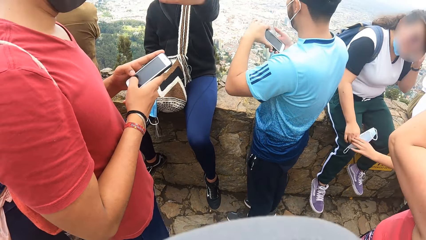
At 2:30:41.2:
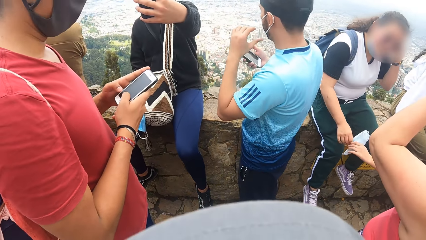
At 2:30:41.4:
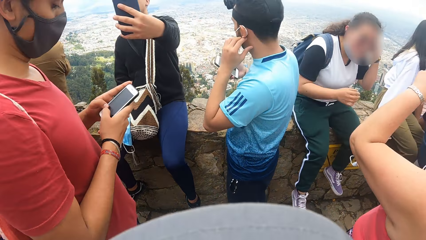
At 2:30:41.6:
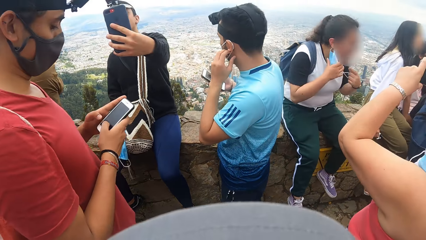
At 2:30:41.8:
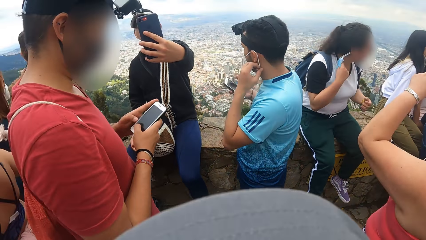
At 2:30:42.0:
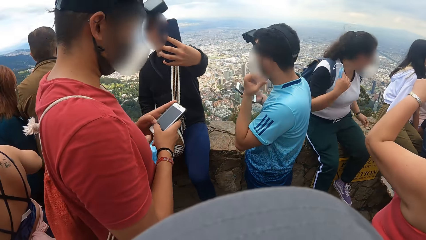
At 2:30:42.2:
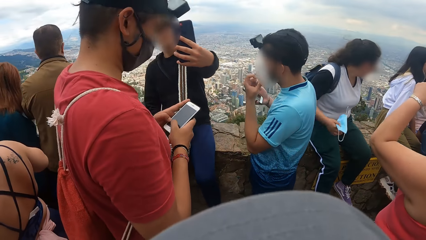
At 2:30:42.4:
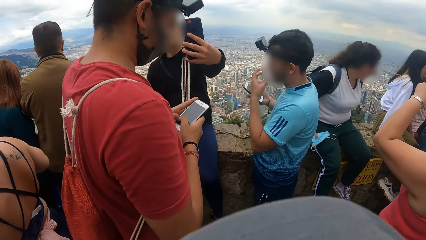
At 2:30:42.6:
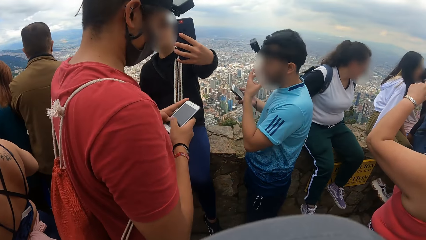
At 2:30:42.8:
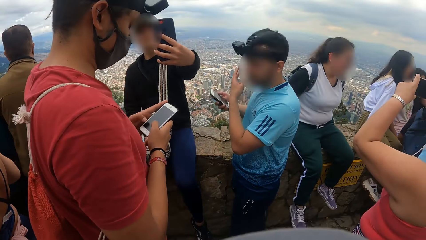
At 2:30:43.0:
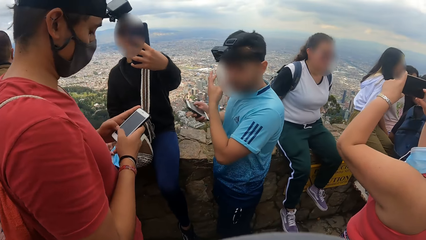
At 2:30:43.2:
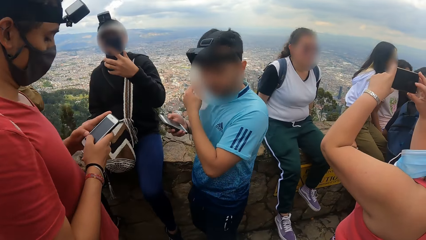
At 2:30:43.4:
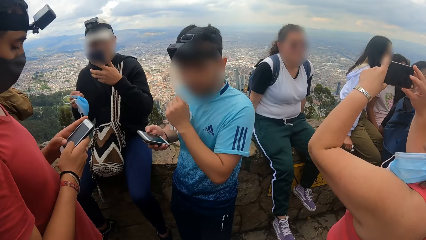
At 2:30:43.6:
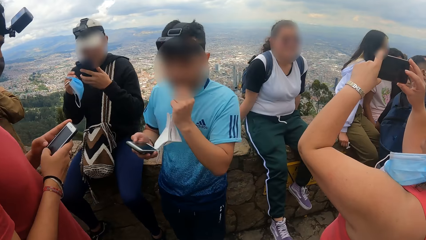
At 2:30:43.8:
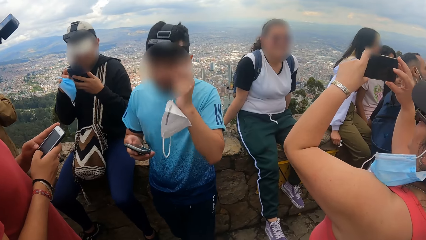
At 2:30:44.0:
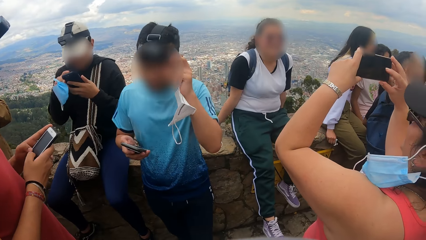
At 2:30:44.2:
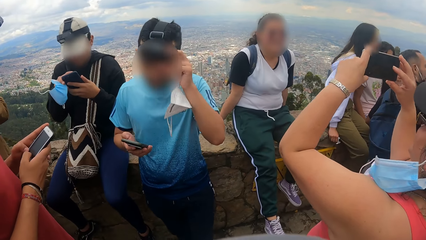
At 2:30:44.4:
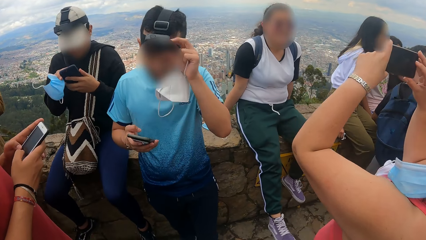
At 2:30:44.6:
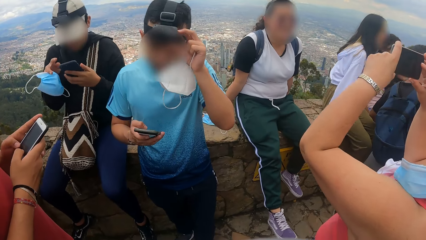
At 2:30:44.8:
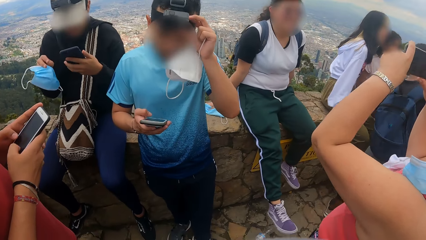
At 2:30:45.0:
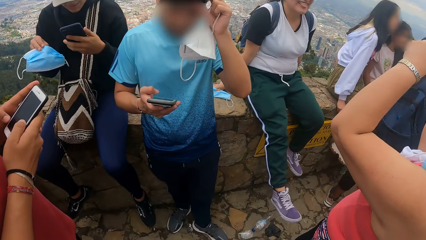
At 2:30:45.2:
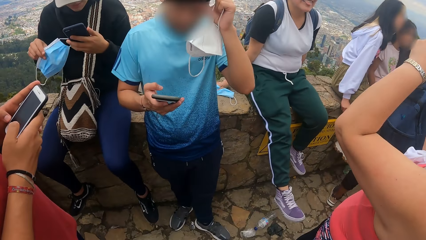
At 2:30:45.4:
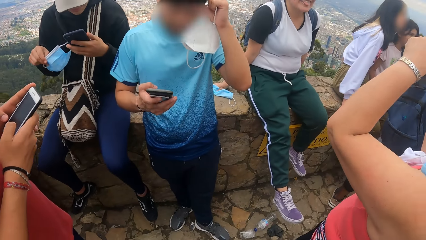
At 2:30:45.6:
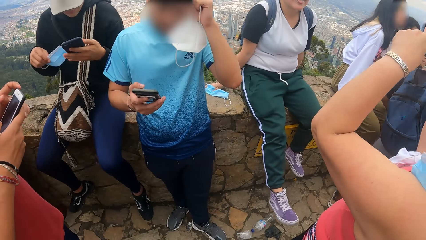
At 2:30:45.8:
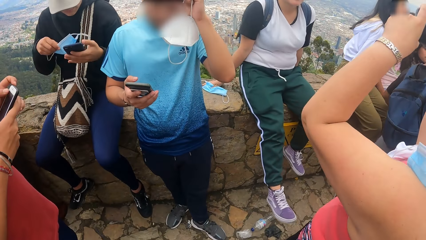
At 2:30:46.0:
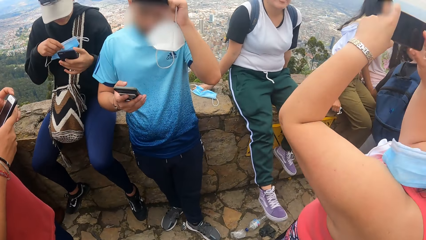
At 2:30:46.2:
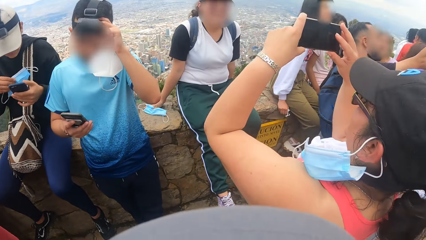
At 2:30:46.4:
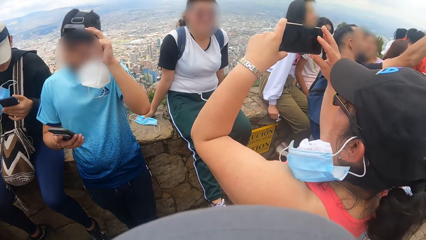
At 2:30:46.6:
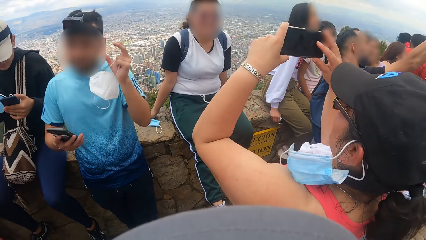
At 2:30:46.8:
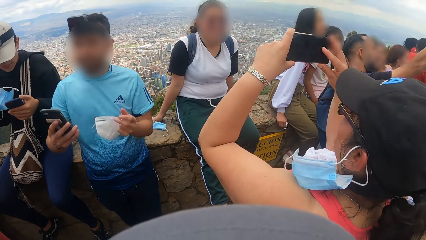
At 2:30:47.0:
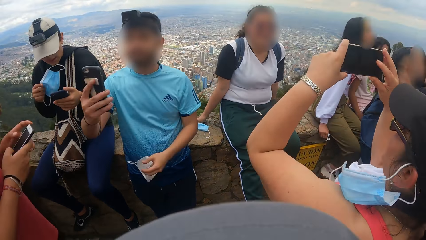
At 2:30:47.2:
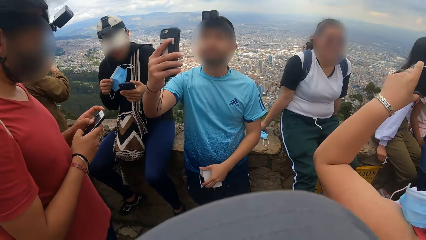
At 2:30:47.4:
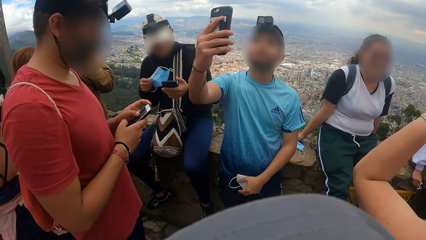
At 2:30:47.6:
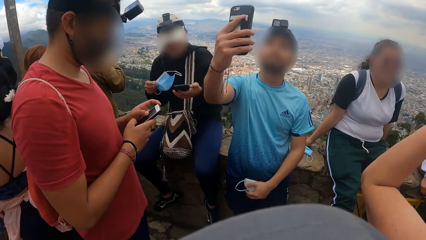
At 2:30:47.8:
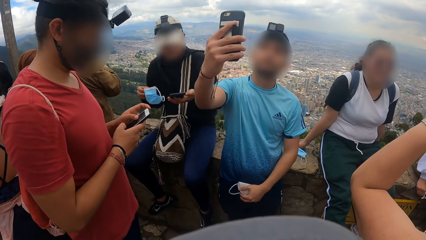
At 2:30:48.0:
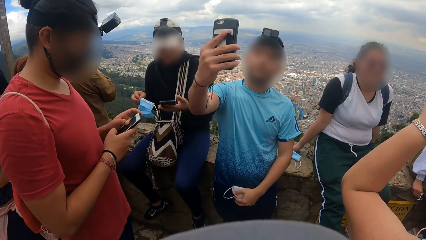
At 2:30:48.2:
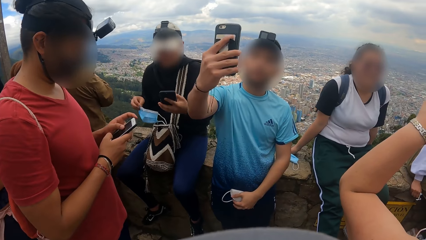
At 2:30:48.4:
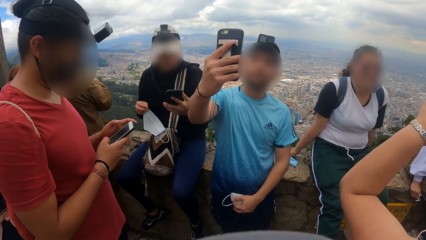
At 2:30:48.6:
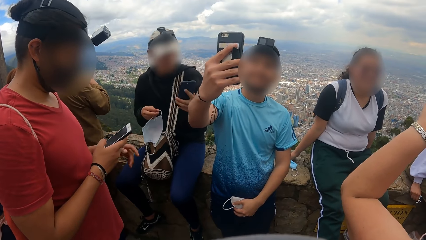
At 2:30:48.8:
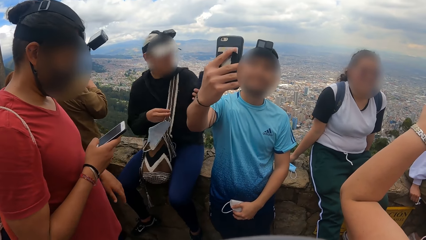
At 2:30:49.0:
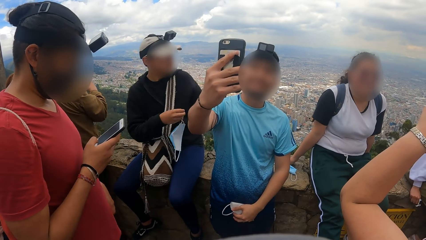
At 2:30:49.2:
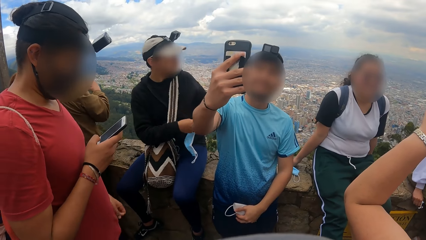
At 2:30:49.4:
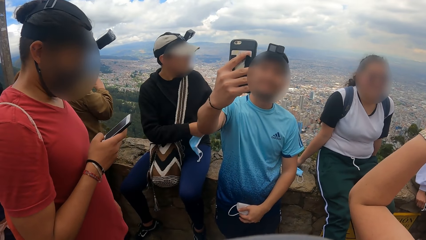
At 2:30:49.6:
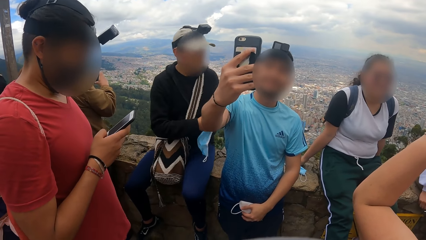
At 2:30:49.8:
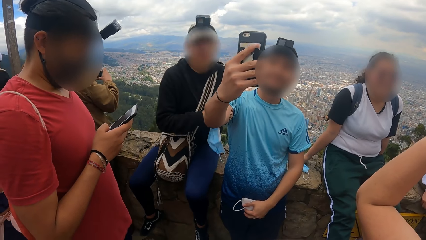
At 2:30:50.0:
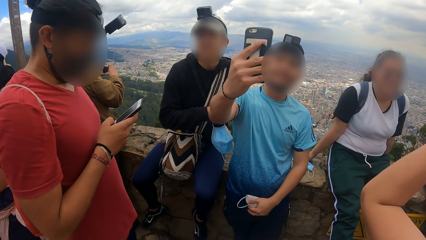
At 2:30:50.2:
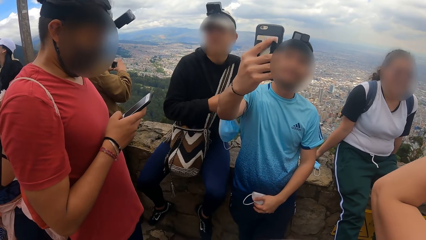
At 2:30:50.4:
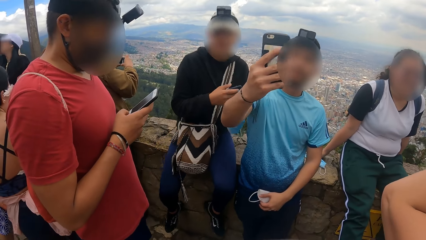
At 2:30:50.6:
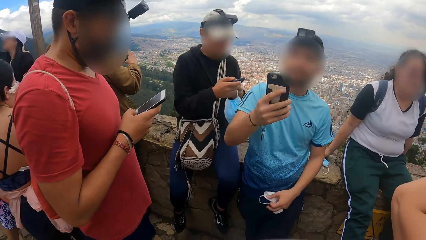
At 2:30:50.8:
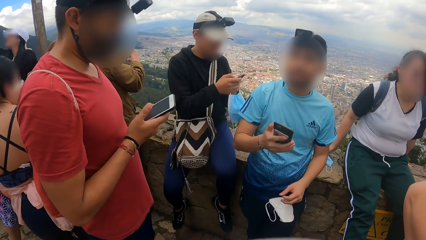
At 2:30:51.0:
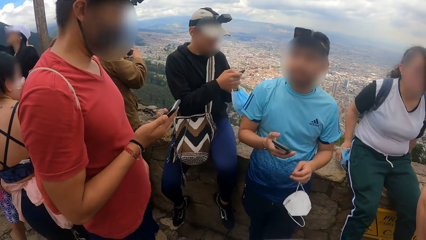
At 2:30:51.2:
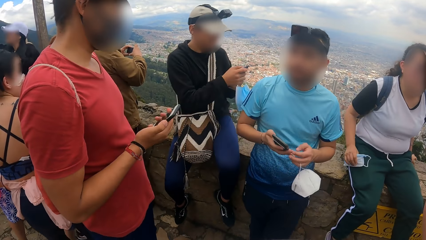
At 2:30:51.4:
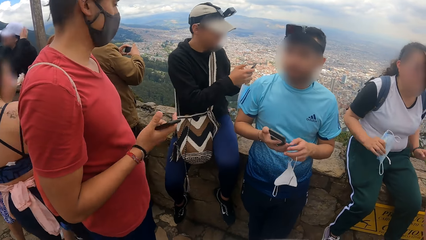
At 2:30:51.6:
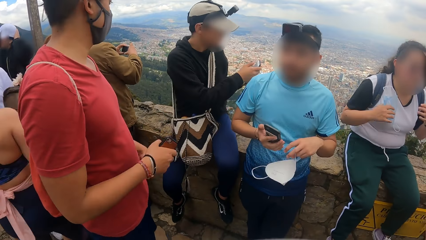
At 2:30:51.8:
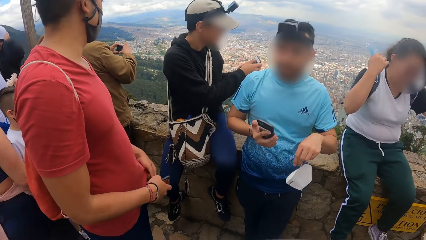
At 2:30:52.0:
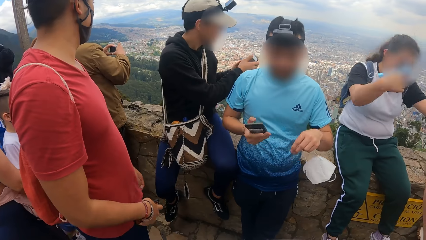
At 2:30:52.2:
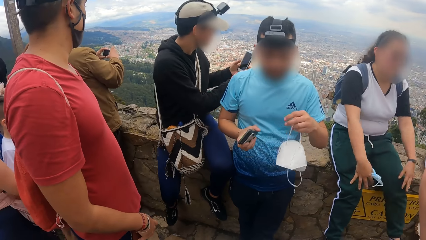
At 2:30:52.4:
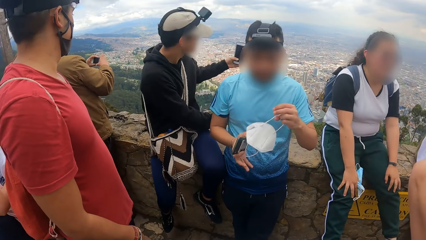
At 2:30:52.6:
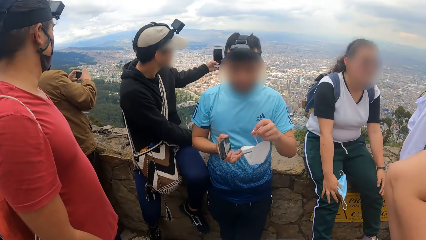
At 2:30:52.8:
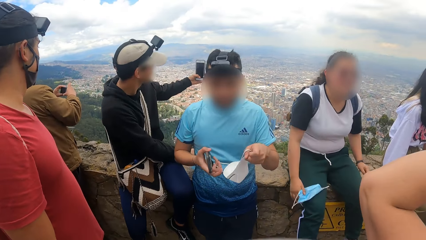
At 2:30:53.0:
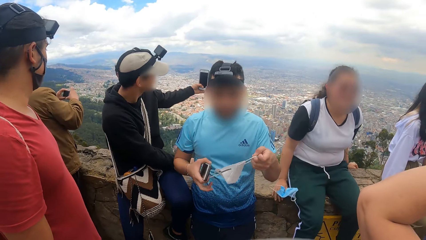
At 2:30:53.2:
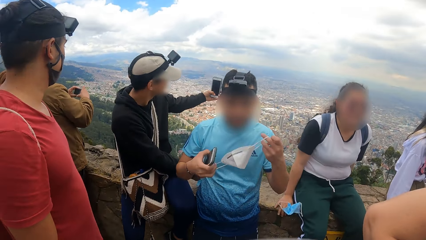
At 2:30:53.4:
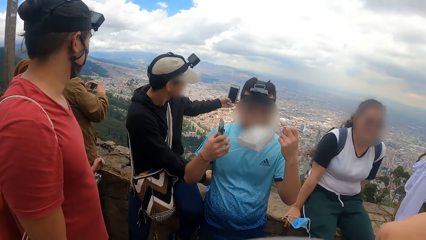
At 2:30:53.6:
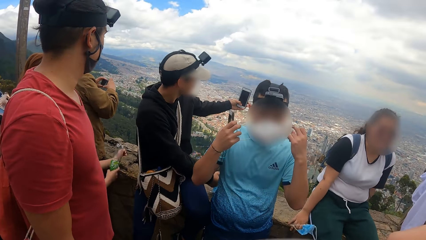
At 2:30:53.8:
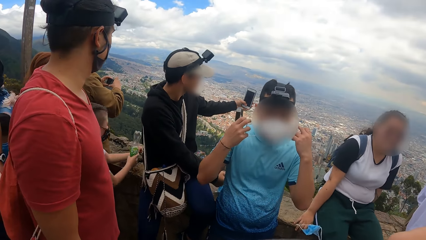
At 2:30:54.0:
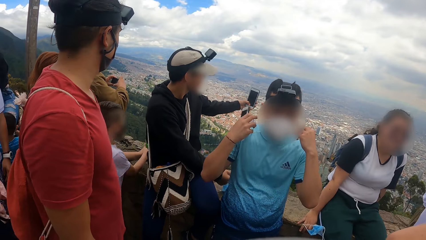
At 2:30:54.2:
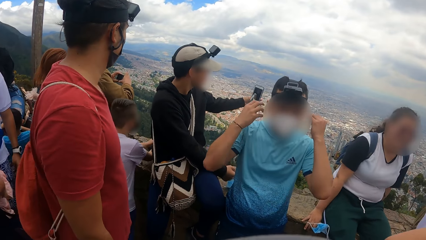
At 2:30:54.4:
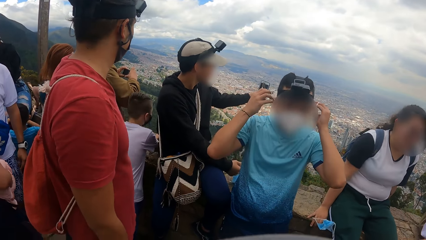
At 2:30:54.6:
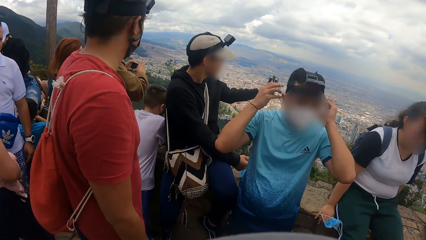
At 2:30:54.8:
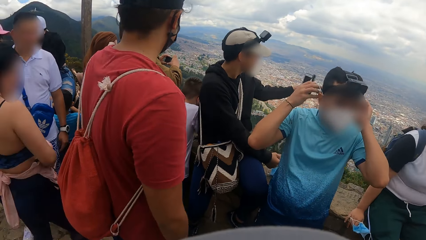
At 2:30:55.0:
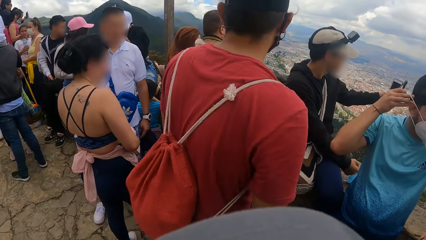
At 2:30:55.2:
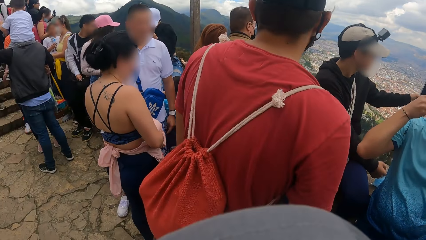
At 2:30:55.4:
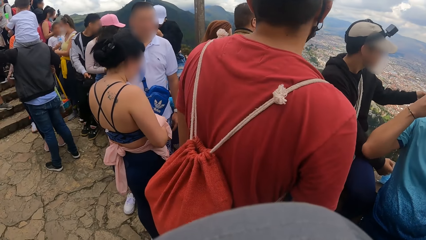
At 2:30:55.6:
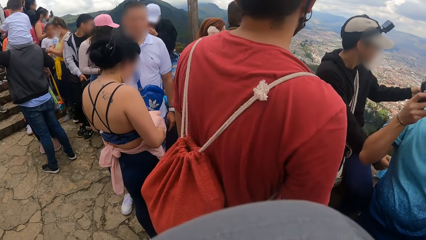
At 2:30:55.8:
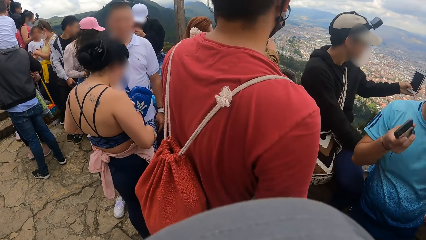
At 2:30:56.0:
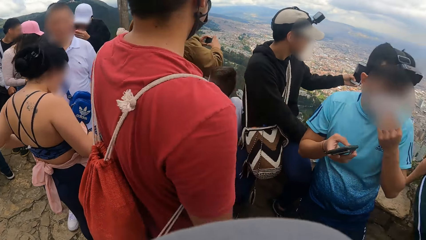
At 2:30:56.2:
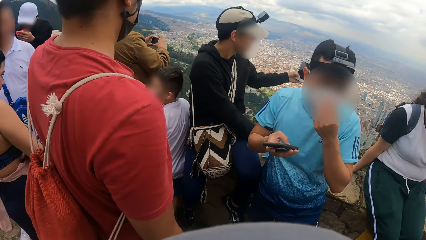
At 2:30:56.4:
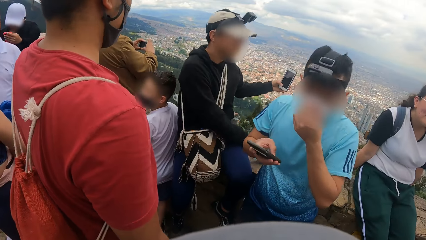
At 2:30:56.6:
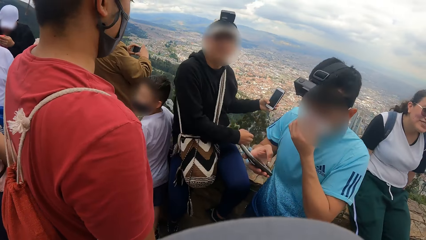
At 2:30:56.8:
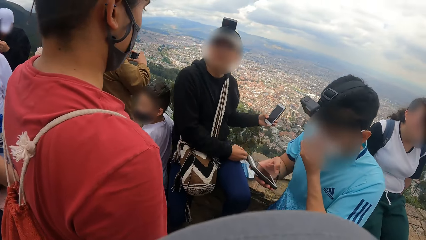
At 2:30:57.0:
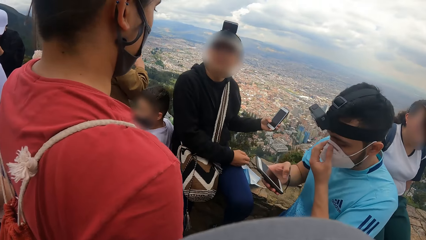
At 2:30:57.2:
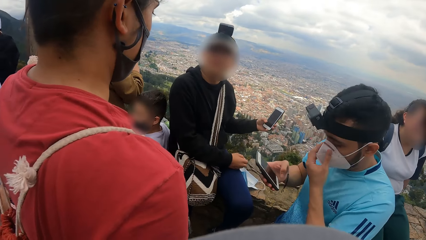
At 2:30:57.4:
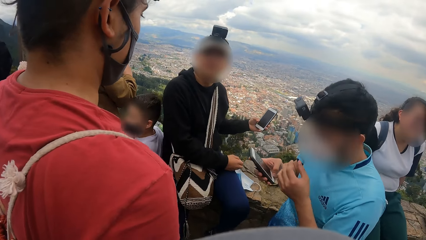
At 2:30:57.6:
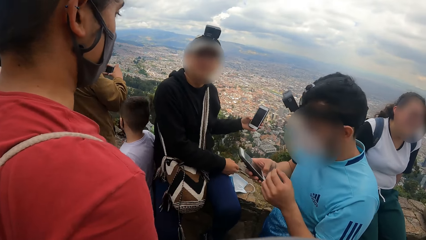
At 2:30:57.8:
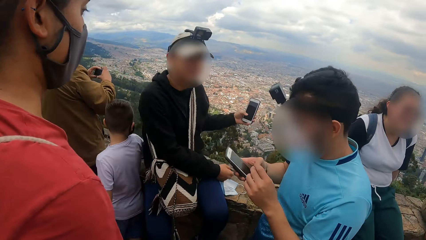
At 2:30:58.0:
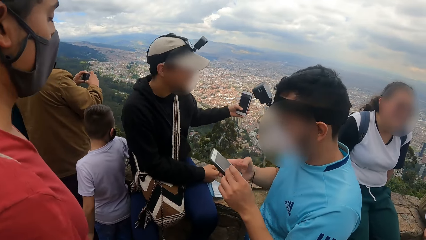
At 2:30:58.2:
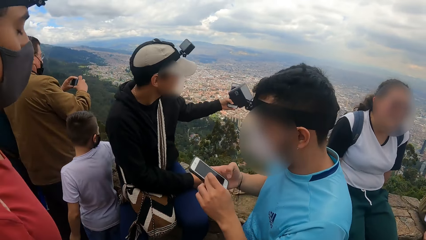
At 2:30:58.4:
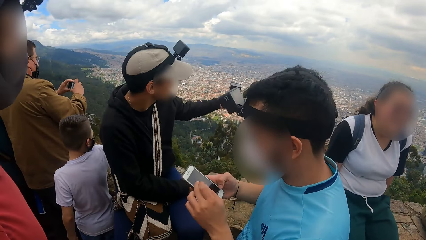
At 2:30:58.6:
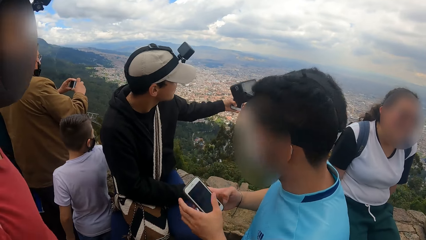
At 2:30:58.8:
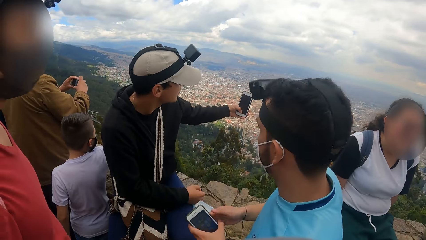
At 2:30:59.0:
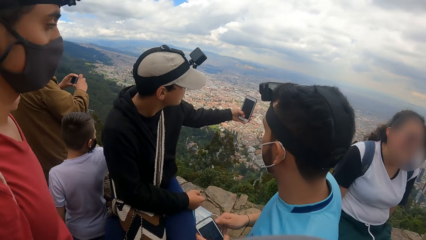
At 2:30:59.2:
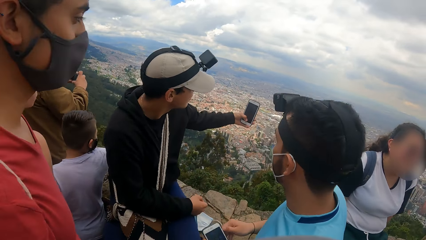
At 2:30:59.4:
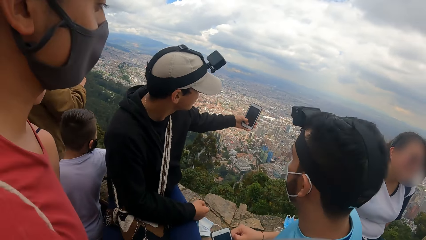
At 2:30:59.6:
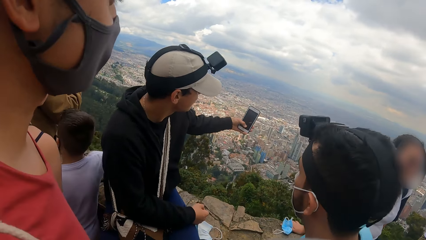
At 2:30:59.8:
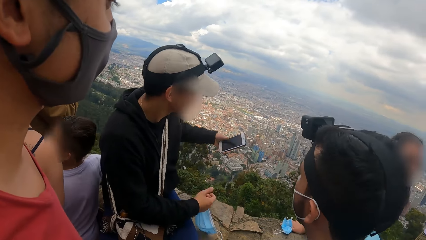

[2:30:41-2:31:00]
A man takes off a face mask on his face with his left hand. Another man takes a photo with a phone. The other man adjusts a head strap camera on his head with his left hand. The first man adjusts a camera. He takes a photo with a phone. He interacts with the camera wearer. A third man scrolls on a phone. The second man interacts with the third man, the first man and the camera wearer. He takes a photo with the phone. He operates the mobile phone in his left hand. The first man wears the face mask in his left hand on his face with both hands. The camera wearer looks around. The second man converses with the third man. The first man adjusts the mask. The second man takes a photo with the phone.
